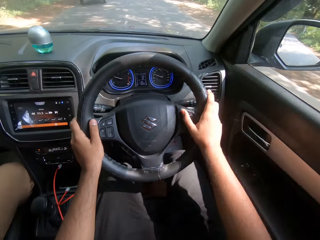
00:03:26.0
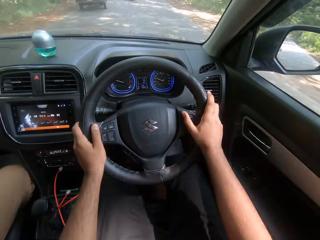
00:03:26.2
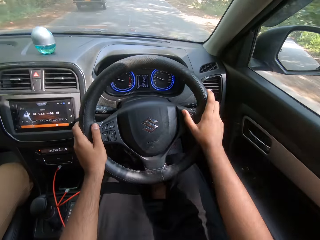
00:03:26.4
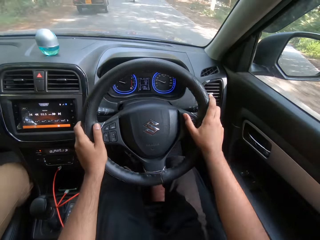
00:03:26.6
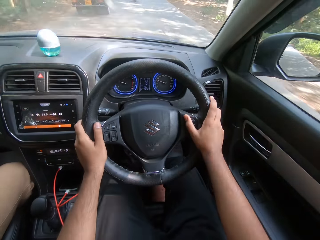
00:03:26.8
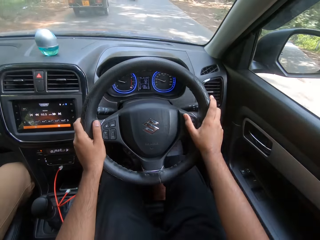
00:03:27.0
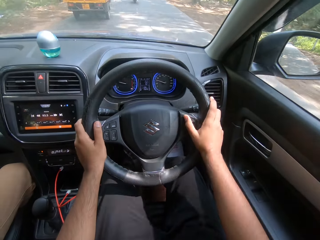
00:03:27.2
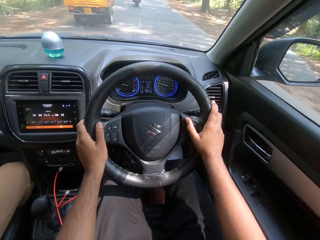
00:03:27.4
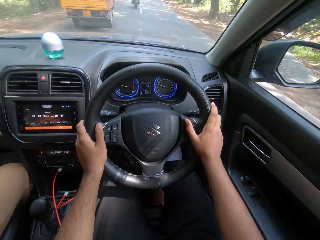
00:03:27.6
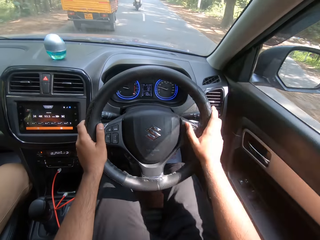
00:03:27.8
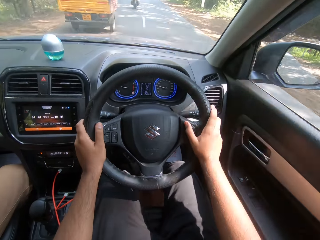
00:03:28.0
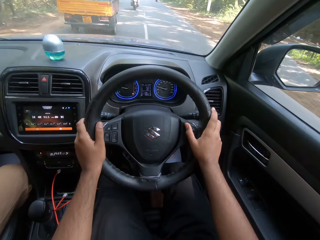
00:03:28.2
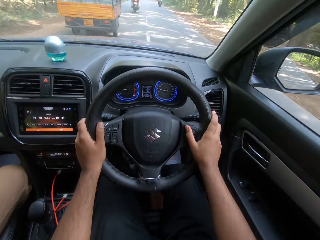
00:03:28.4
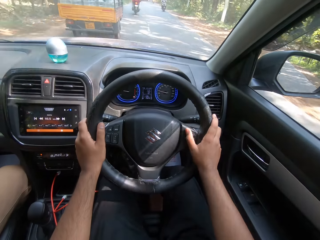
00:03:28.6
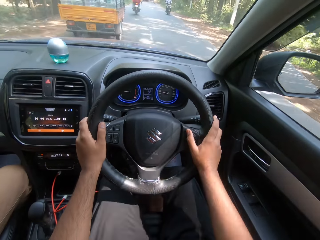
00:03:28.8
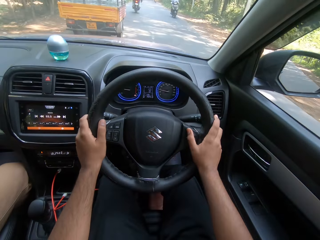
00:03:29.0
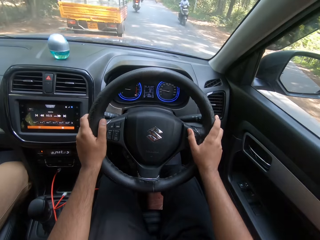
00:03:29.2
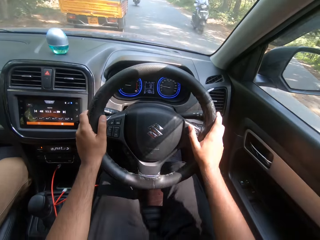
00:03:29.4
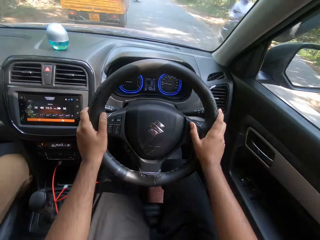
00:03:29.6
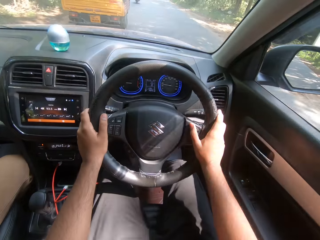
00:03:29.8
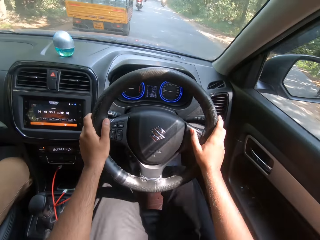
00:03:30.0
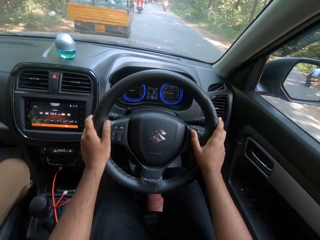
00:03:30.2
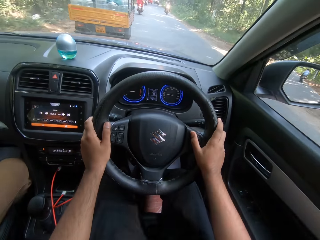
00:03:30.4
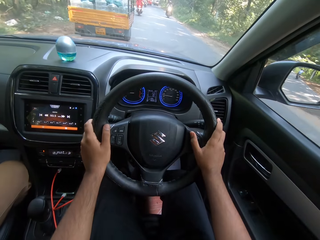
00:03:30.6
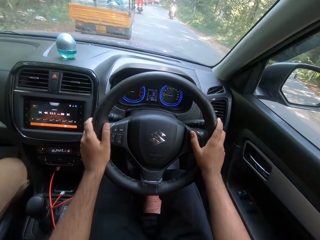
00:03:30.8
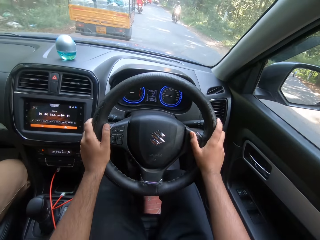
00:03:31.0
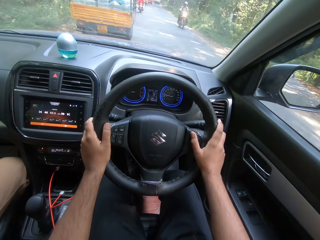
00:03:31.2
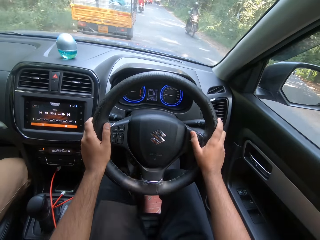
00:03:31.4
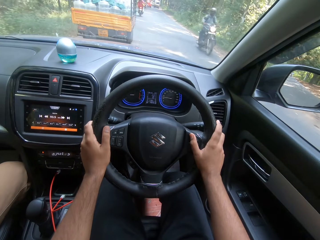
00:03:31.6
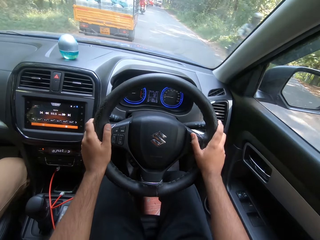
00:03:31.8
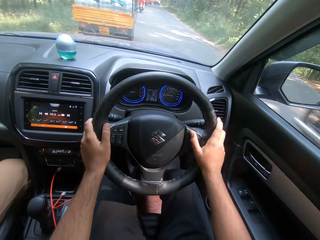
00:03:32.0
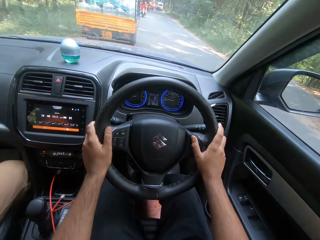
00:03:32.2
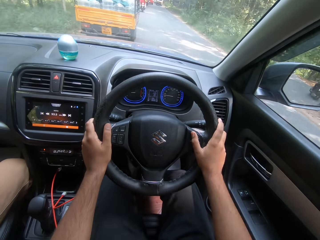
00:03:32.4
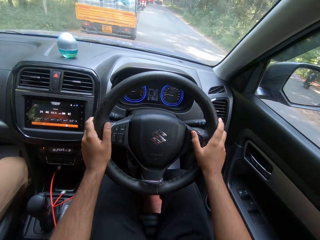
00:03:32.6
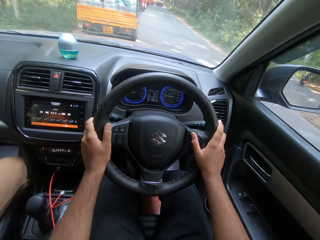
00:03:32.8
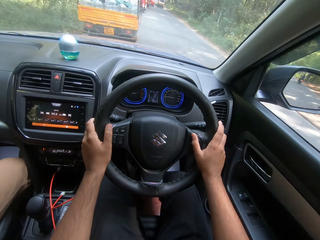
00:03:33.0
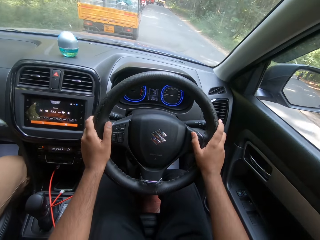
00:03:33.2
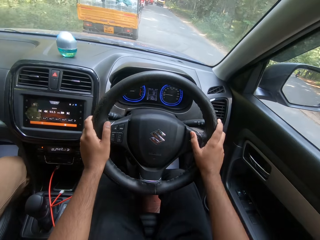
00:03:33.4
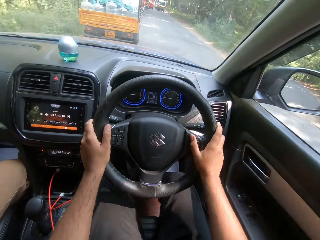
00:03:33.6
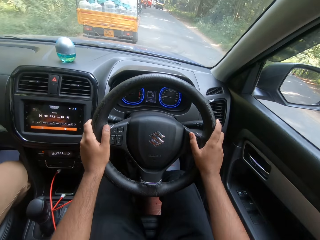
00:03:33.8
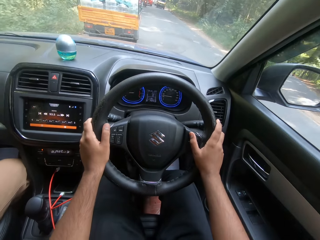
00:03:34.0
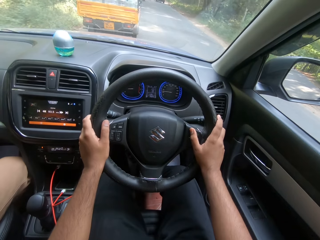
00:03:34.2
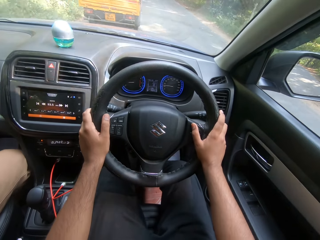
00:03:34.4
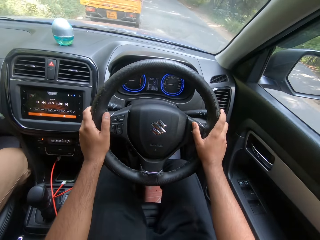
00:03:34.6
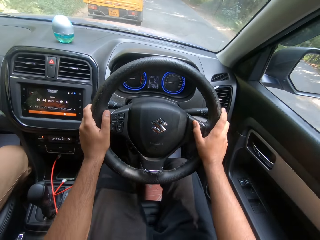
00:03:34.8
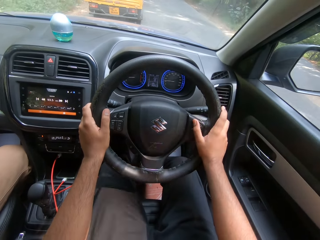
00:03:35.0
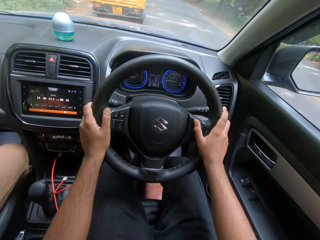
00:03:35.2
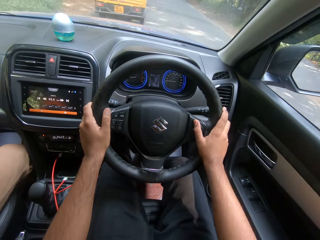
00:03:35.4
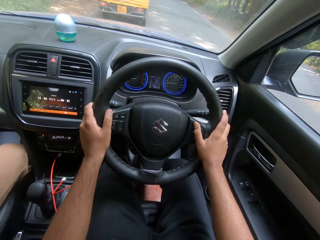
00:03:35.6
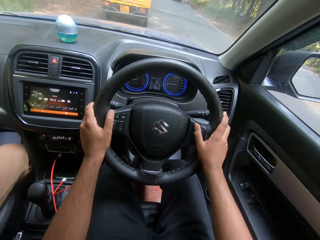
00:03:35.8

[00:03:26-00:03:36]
A motorcycle drives past the camera wearer. A motorcycle drives past them again.

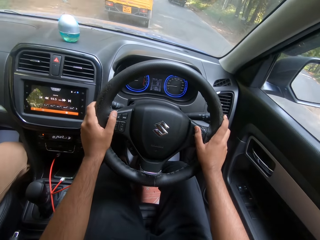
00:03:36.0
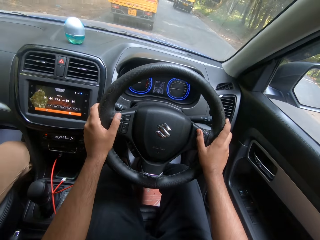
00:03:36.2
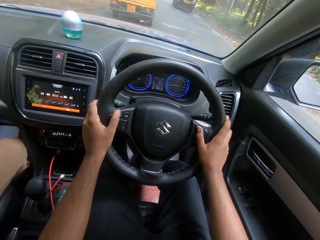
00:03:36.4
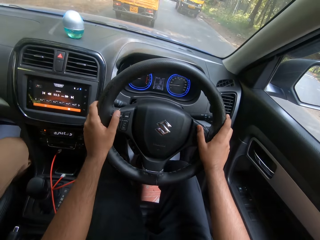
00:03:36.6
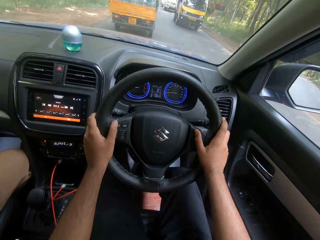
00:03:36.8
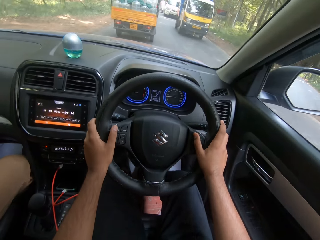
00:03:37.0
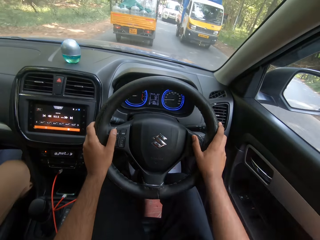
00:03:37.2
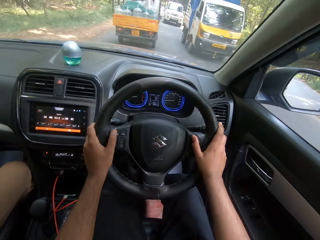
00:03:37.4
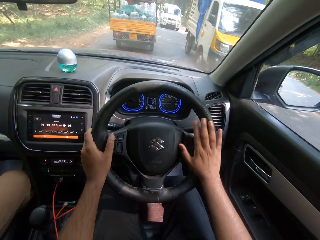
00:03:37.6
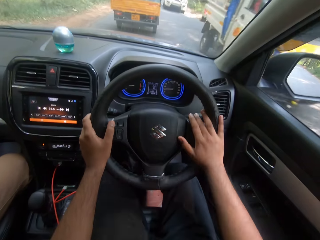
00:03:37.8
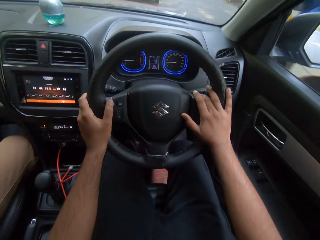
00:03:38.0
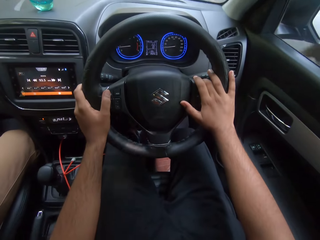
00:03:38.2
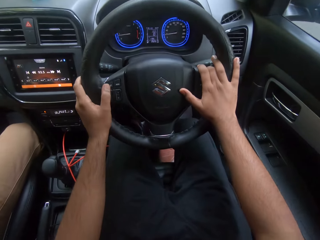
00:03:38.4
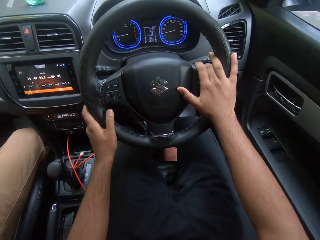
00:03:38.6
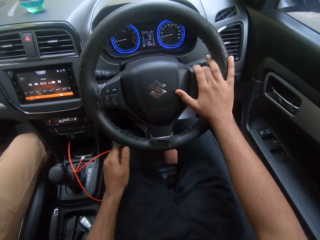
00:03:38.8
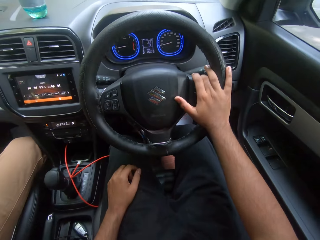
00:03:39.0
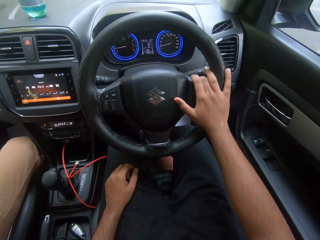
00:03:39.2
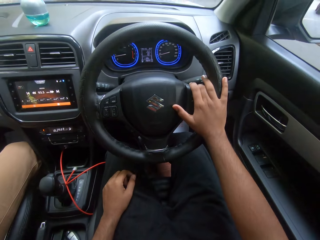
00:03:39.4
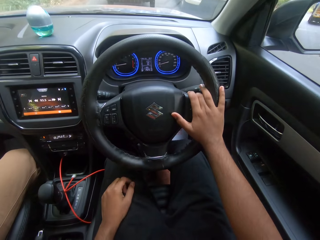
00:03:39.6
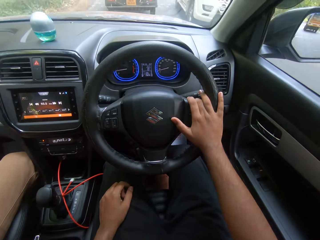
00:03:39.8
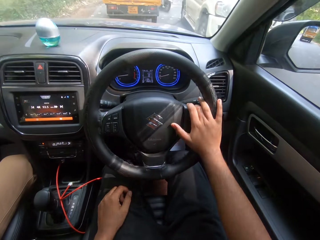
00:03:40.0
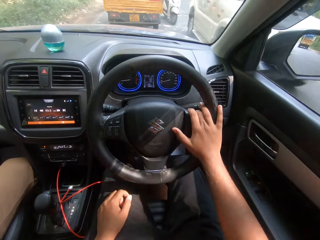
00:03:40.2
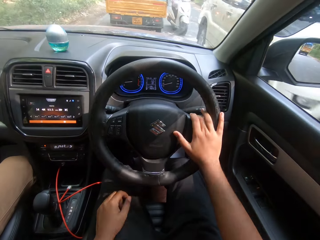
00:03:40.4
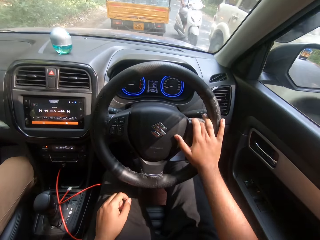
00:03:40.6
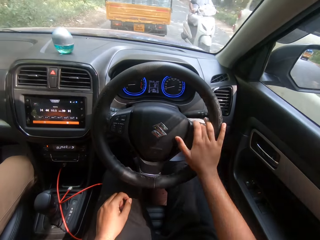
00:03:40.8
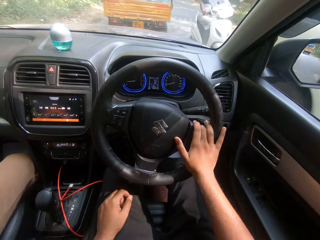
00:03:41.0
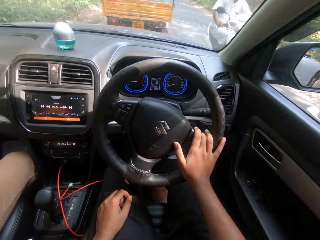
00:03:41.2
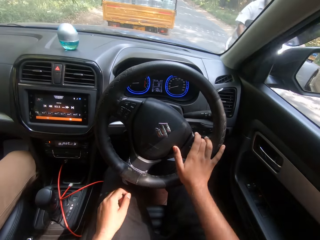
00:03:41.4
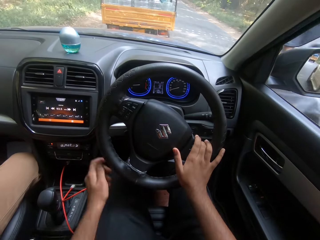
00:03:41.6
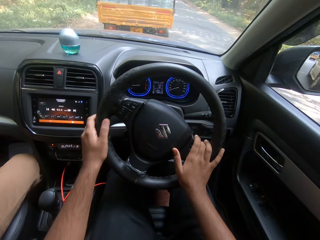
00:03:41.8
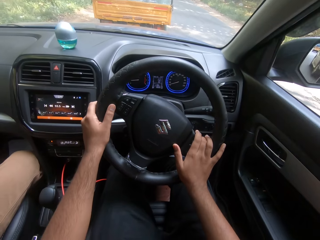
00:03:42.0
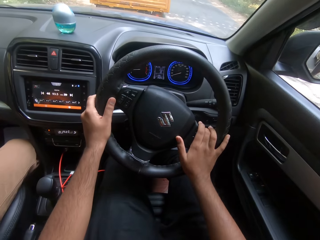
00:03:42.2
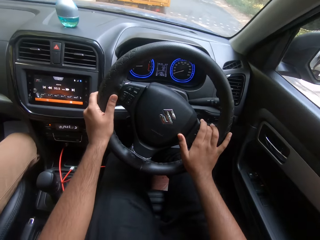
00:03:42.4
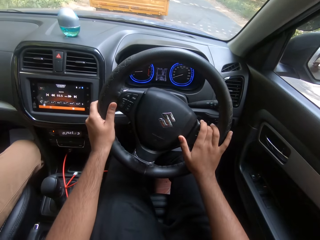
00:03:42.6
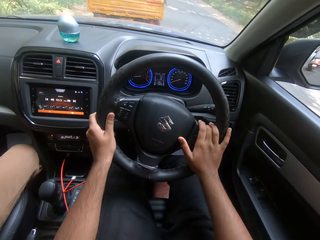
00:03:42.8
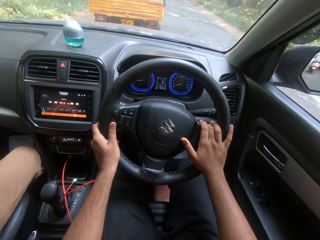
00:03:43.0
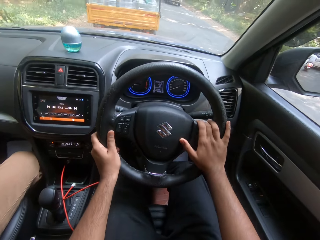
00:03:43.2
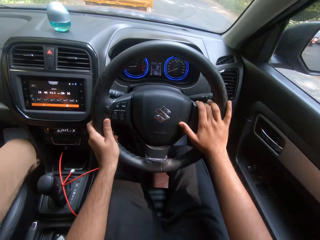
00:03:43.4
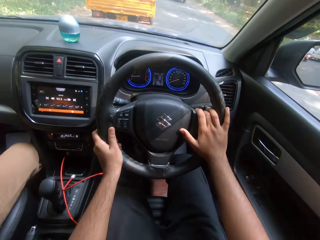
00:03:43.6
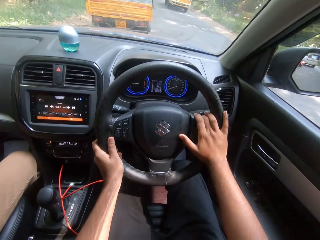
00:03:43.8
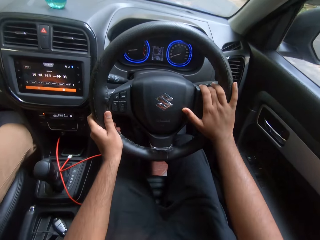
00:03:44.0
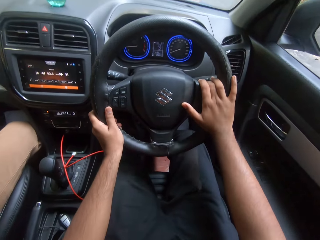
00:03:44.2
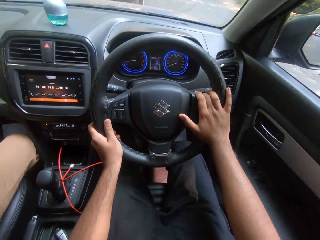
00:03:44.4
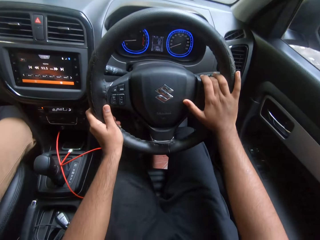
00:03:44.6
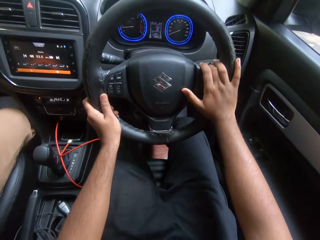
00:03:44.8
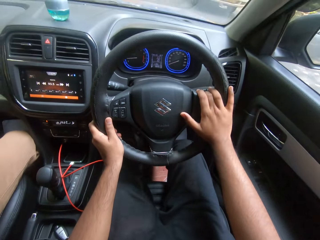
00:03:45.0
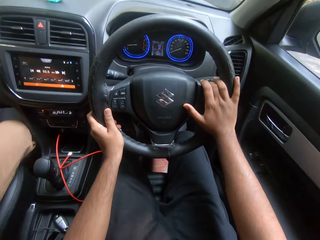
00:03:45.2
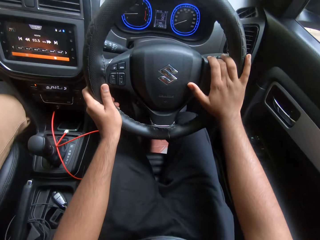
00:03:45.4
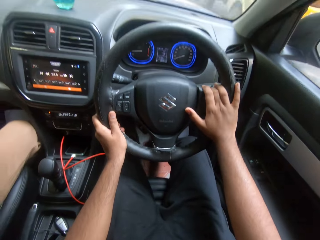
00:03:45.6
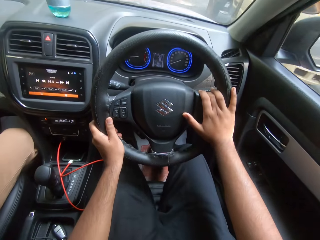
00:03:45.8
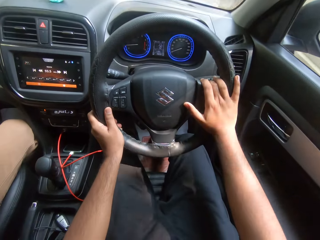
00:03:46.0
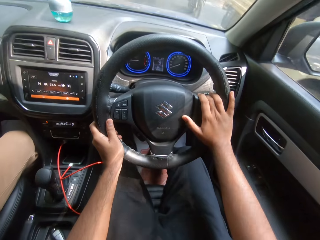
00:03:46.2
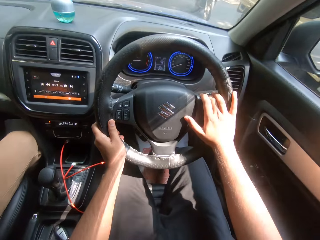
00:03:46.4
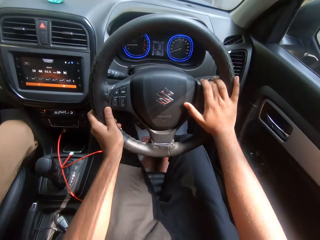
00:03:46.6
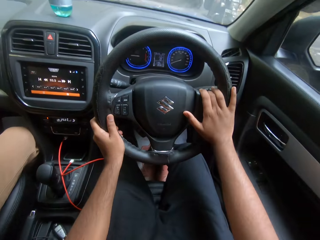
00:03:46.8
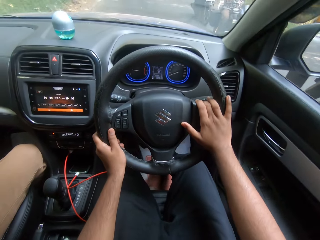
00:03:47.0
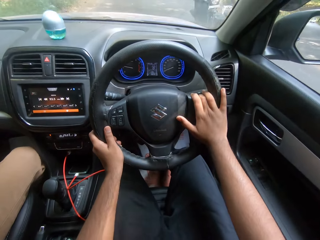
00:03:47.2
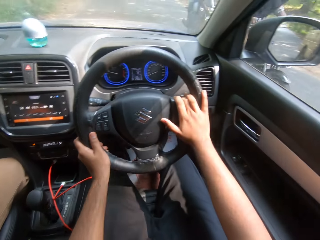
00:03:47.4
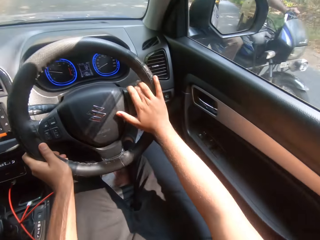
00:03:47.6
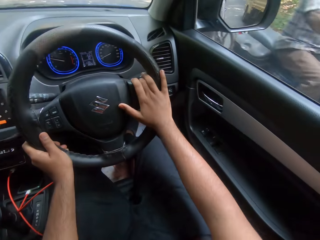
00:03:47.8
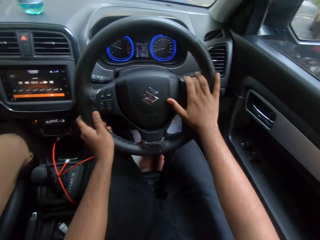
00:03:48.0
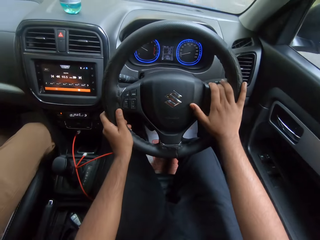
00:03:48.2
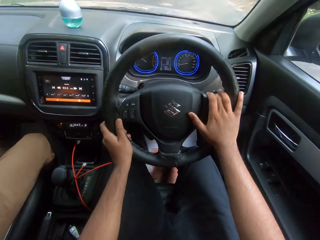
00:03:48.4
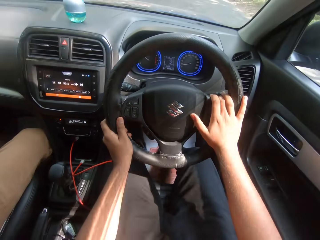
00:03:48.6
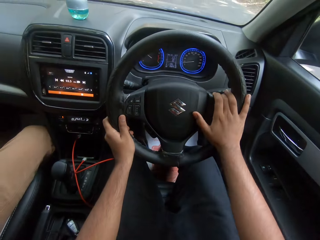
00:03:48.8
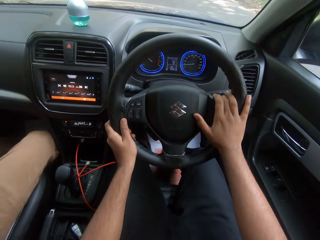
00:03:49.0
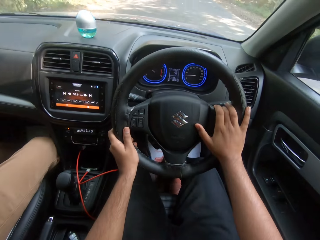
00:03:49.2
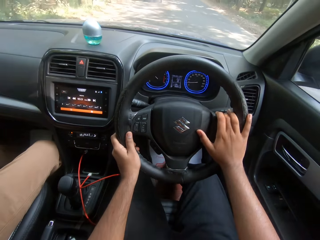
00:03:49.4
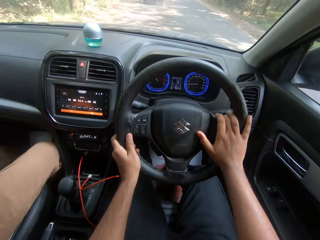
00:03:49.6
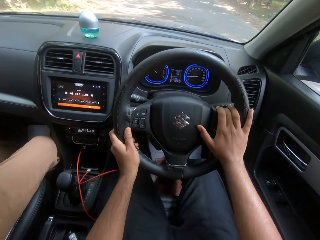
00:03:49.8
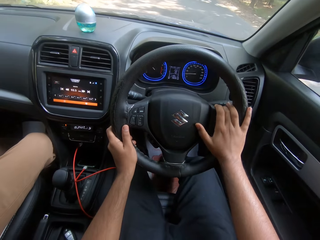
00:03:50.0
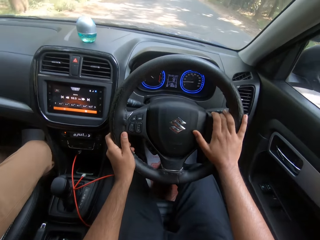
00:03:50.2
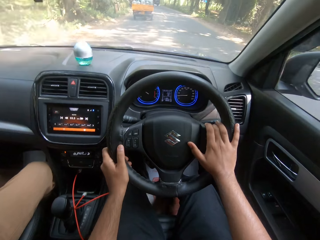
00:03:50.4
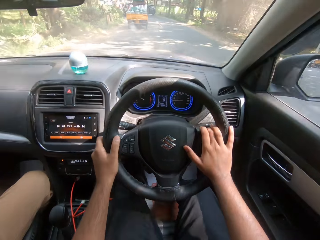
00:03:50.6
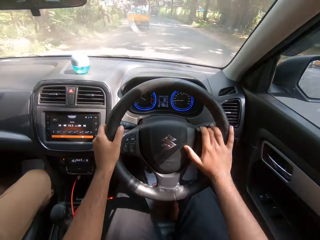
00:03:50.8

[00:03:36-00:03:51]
A truck drives past the camera wearer. A car drives past them. A motorcycle drives past them. Another truck drives past them. Another motorcycle drives past them.
